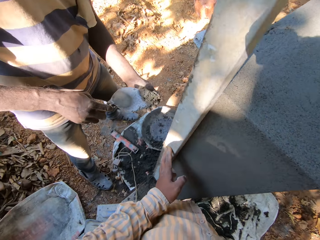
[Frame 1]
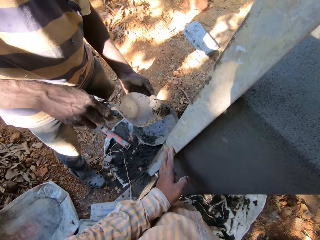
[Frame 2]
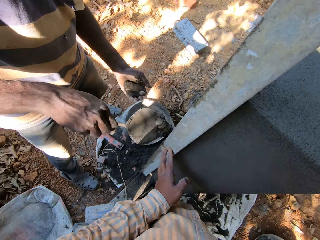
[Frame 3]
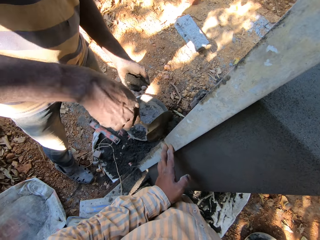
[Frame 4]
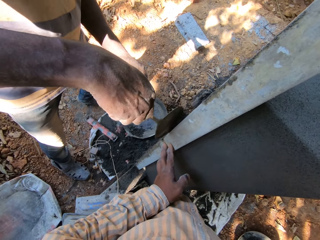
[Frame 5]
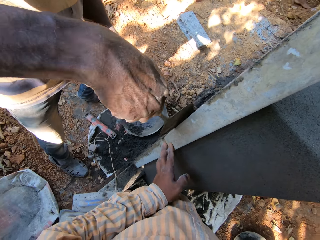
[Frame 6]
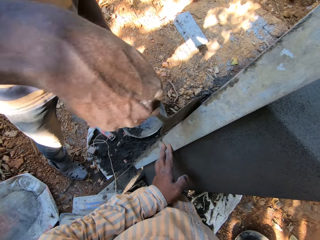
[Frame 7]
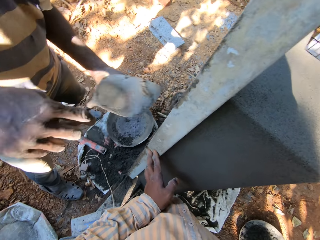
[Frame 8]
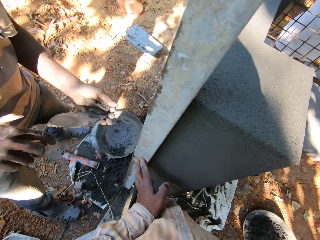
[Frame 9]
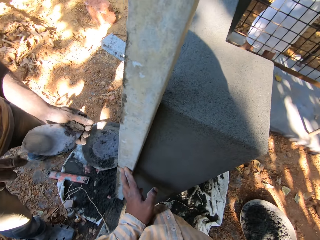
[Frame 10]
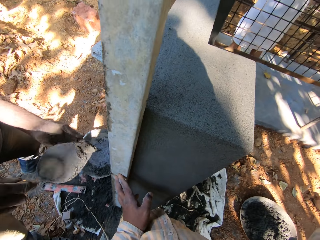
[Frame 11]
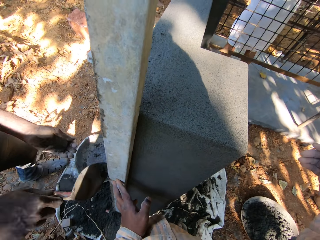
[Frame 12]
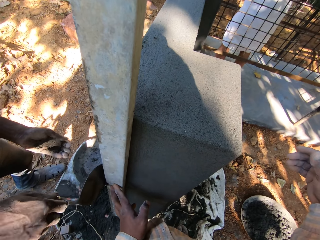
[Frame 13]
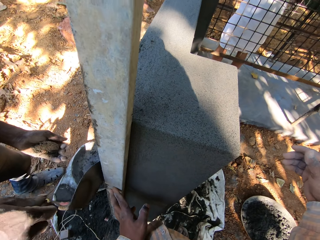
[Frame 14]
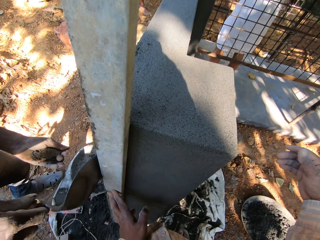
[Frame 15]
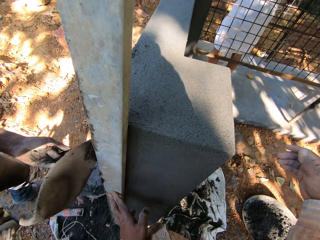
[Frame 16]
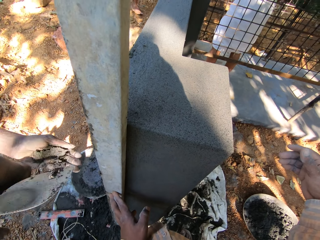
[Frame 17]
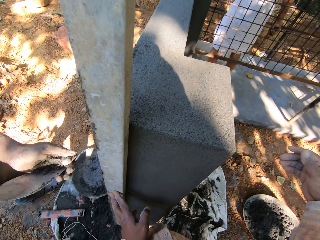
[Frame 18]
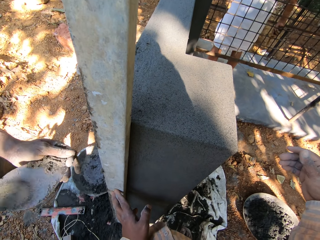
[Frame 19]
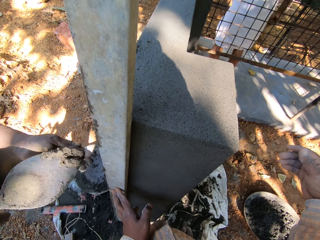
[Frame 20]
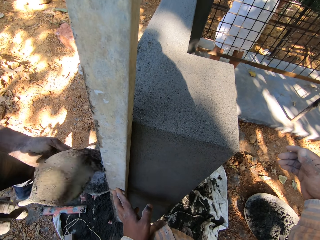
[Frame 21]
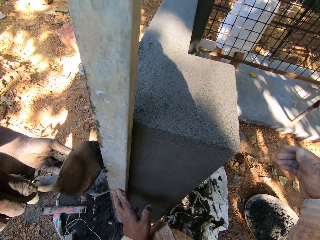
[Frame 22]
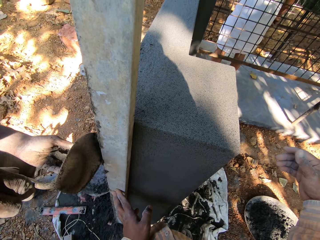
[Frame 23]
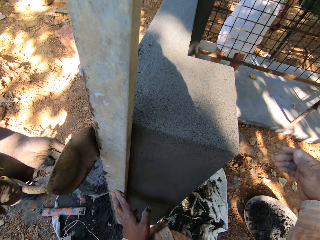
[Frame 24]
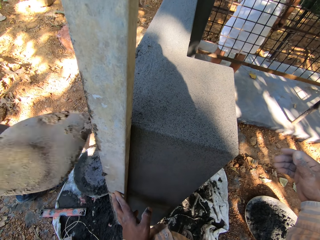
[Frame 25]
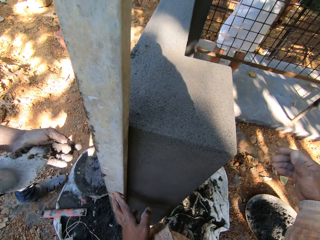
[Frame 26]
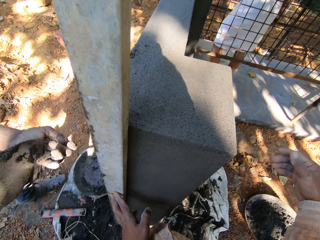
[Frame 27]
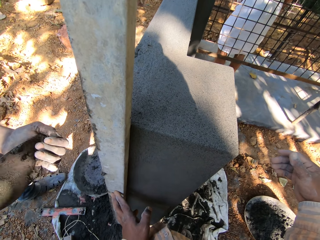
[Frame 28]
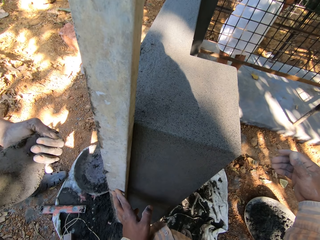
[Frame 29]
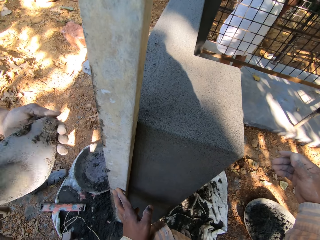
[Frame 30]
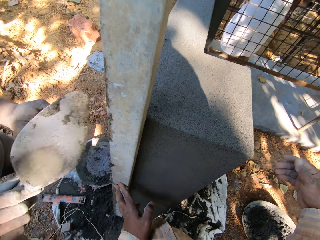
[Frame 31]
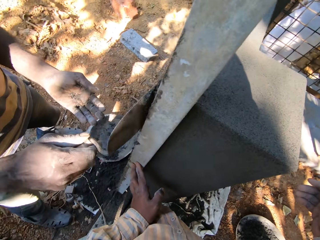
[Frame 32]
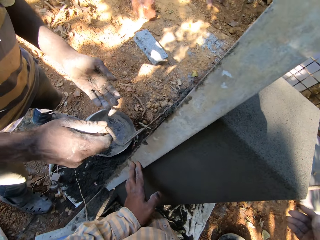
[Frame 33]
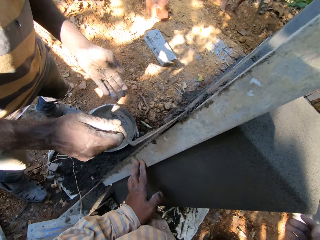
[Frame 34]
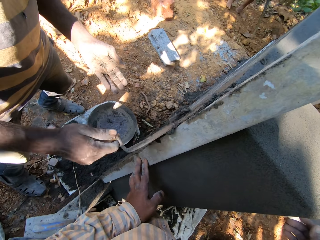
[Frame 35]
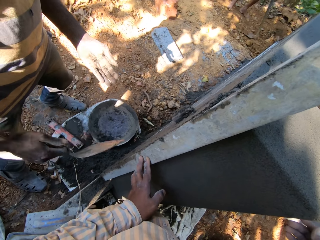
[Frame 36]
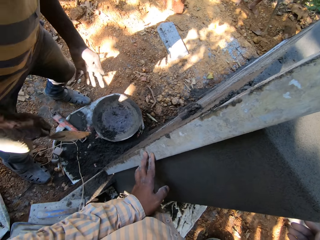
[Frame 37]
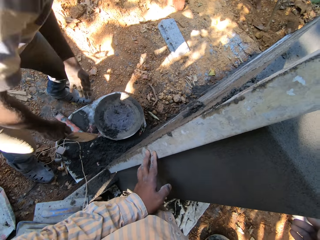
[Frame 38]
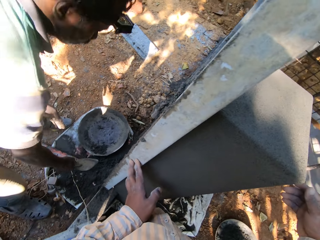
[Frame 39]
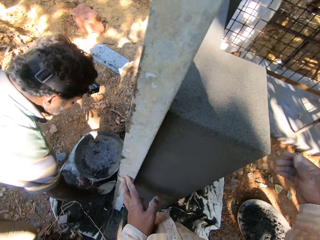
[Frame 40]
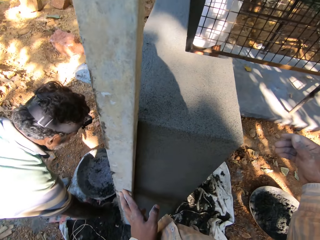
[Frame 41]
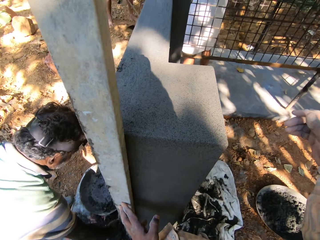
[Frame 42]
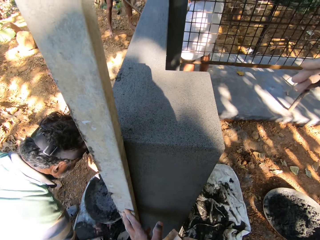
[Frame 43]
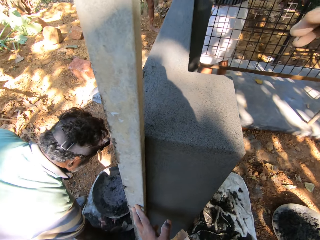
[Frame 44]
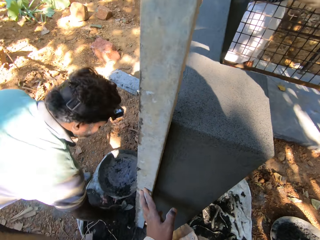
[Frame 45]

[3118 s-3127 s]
The man compresses the cement on the hand trowel in his right hand with his left hand. The man plasters the wall with the hand trowel in his right hand. The man scoops cement from his left hand with the hand trowel in his right hand. The man plasters the wall with the hand trowel in his right hand. The man scoops cement from his left hand with the hand trowel in his right hand. The man plasters the wall with the hand trowel in his right hand. The man scoops cement from his left hand with the hand trowel in his right hand. The man plasters the wall with the hand trowel in his right hand.

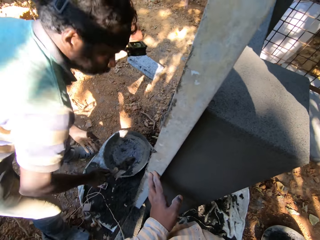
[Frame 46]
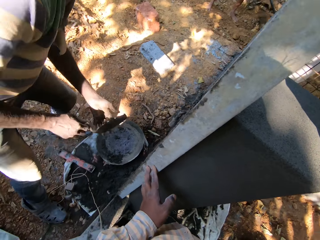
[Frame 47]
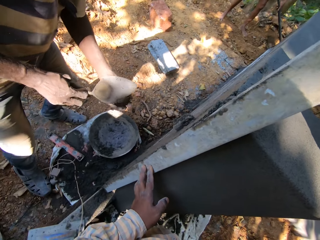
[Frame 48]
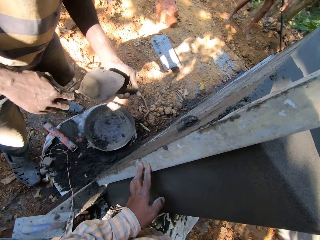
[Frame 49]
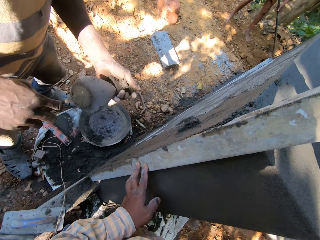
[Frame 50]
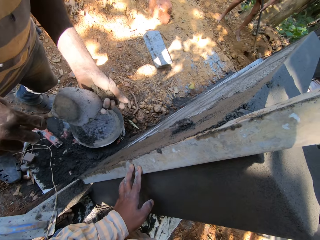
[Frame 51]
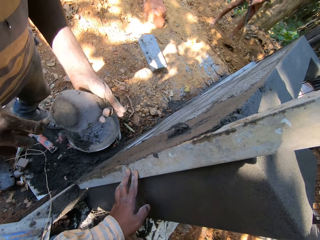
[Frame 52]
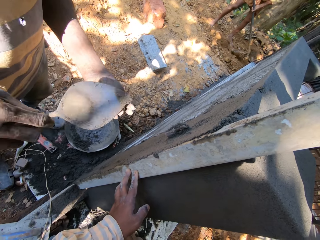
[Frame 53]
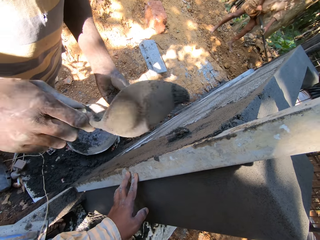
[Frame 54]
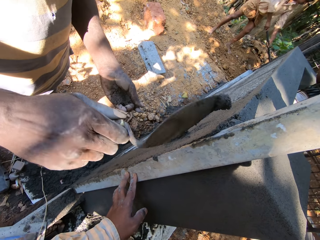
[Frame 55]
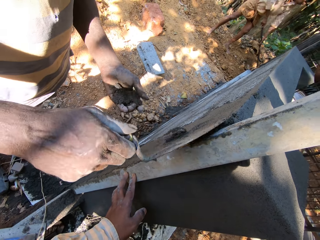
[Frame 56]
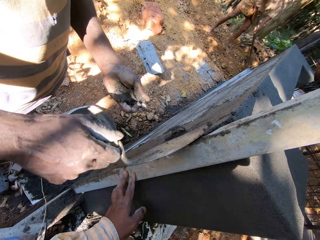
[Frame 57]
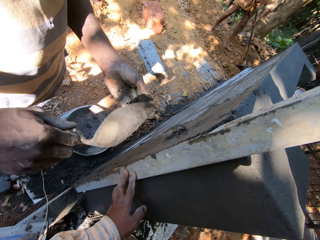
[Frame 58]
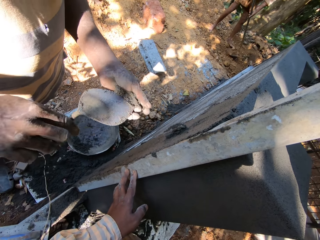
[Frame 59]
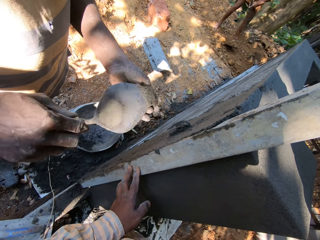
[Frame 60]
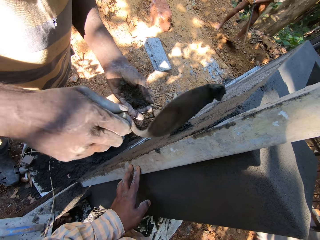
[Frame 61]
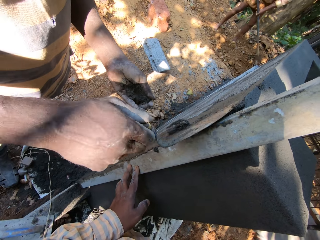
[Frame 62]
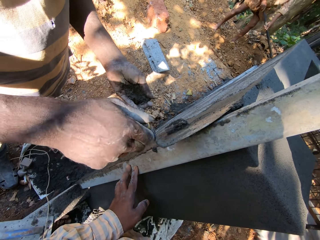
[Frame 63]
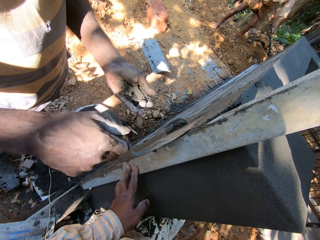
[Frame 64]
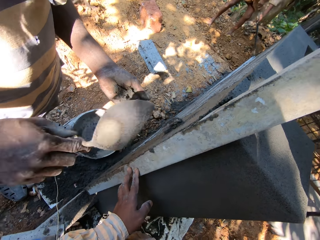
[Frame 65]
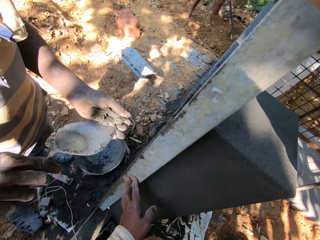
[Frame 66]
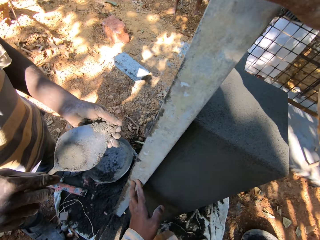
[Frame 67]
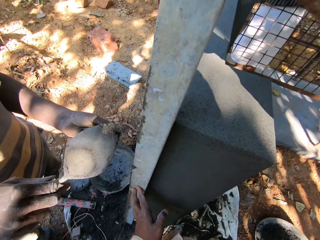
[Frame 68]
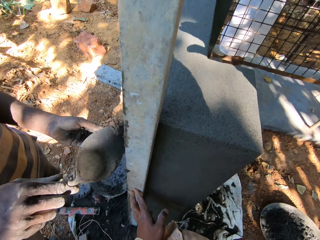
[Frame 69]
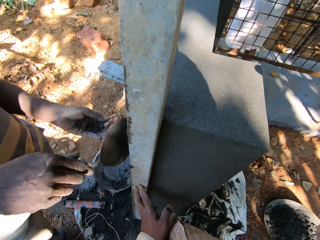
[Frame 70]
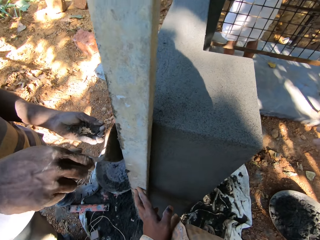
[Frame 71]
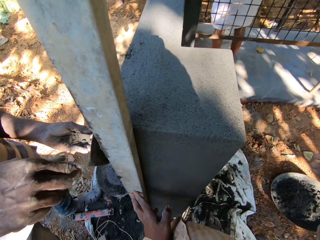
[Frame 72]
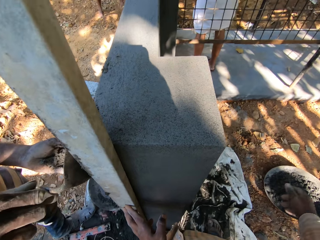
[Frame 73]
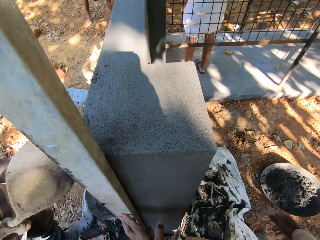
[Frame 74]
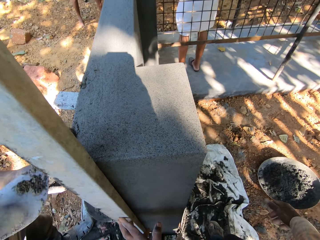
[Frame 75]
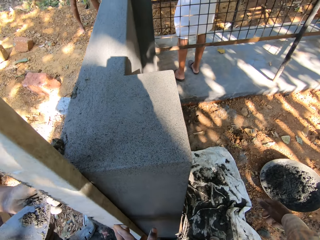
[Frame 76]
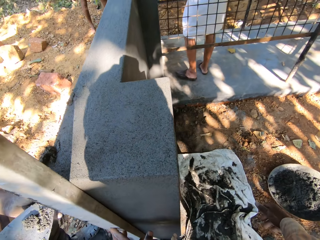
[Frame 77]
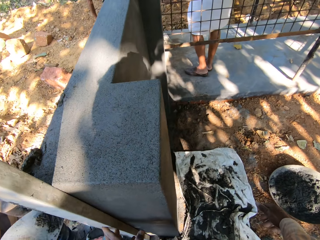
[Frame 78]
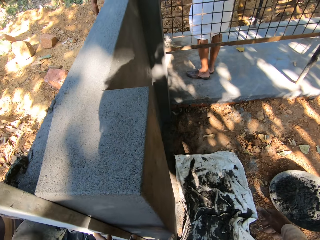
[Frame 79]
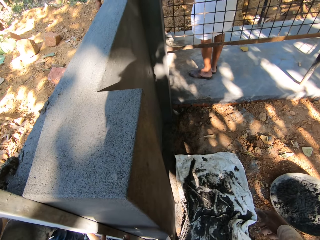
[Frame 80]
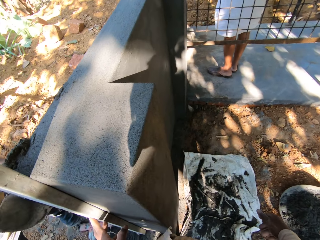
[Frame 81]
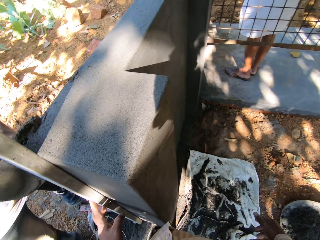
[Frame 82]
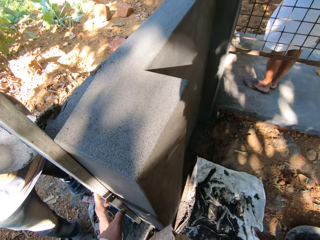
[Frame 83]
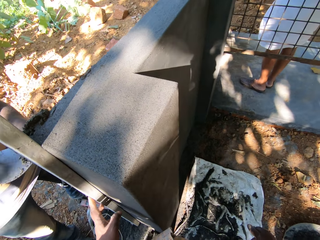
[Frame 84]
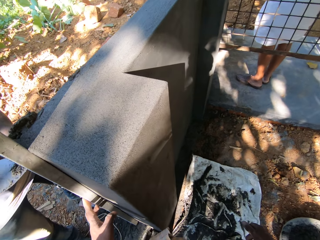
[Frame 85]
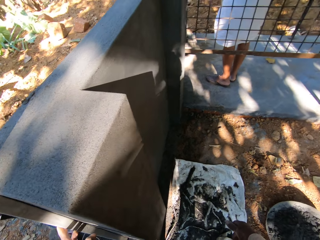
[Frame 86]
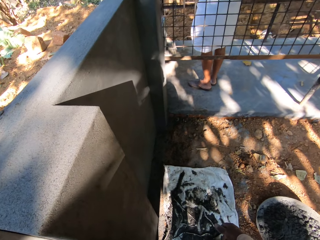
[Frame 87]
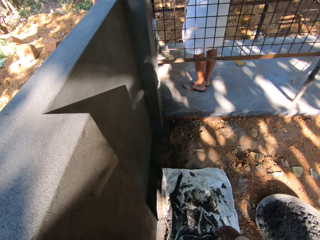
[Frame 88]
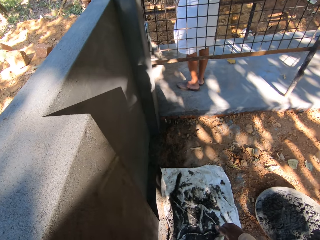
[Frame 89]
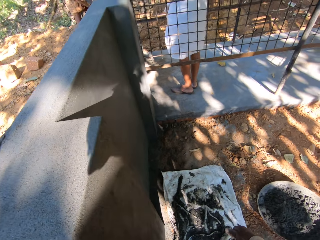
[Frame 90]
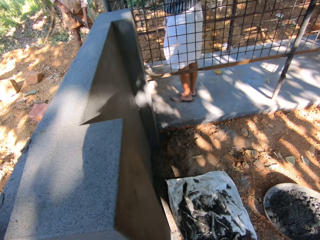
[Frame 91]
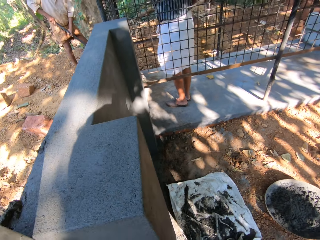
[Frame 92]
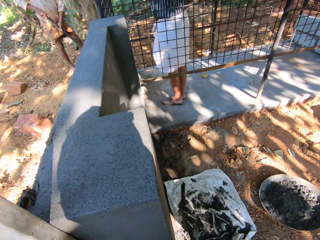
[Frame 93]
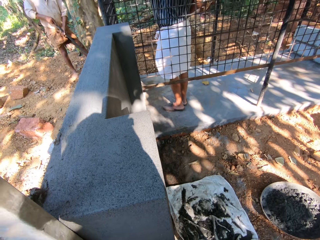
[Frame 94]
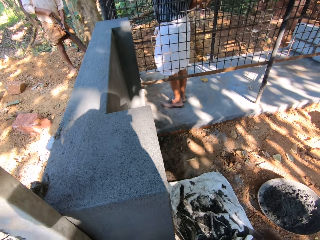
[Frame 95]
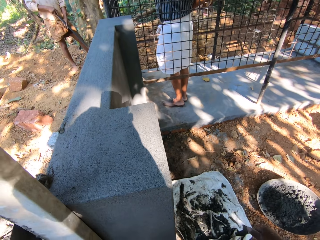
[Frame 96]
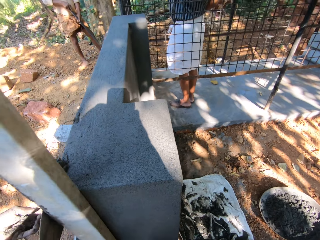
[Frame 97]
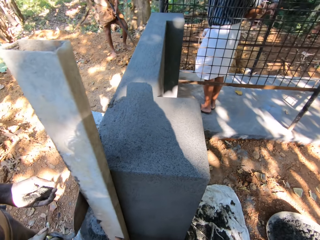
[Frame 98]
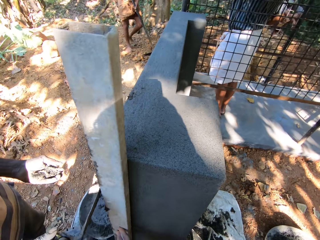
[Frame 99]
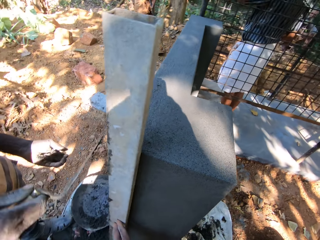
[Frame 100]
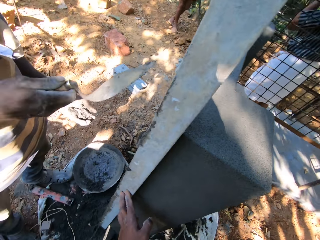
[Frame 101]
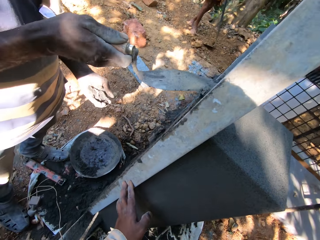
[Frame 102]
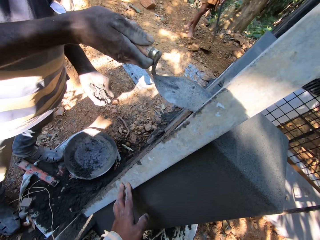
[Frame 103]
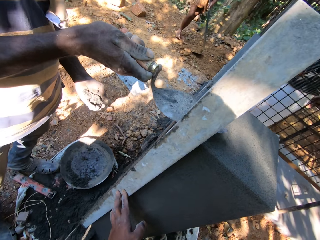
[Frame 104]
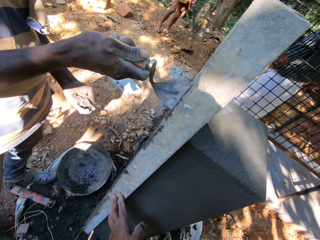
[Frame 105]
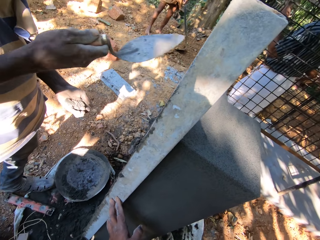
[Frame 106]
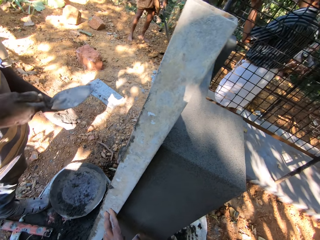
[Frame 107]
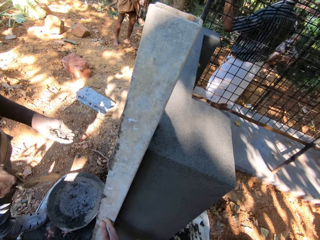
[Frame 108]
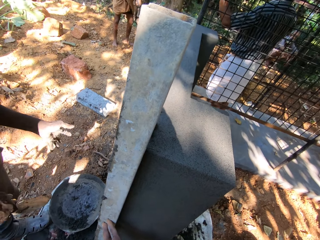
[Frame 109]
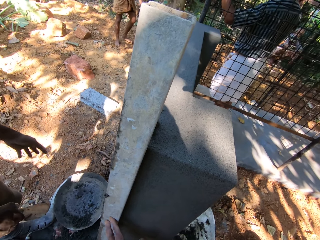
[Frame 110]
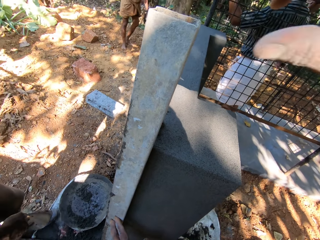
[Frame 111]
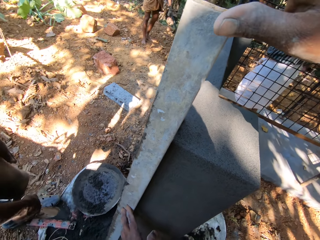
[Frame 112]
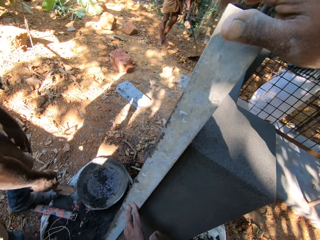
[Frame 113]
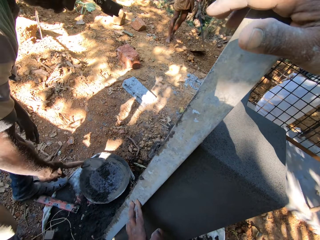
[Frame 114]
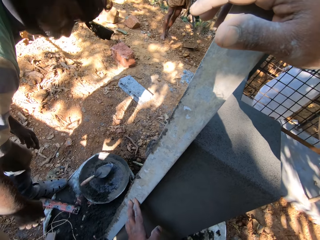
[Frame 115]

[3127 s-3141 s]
The man picks up cement from the wall base with the hand trowel in his right hand, and pours cement on his left hand with the hand trowel in his right hand. Another man packs sand on the ground with a hoe in both hands. The first man plasters the wall with the hand trowel in his right hand. The first man scoops cement from his left hand with the hand trowel in his right hand. The first man plasters the wall with the hand trowel in his right hand. The first man scoops cement from his left hand with the hand trowel in his right hand. The first man plasters the wall with the hand trowel in his right hand. The first man removes excess cement on the wall with the hand trowel in his right hand. The first man drops cement into the head pan on the ground with his left hand.
